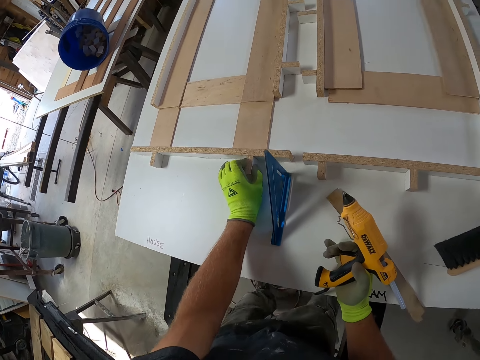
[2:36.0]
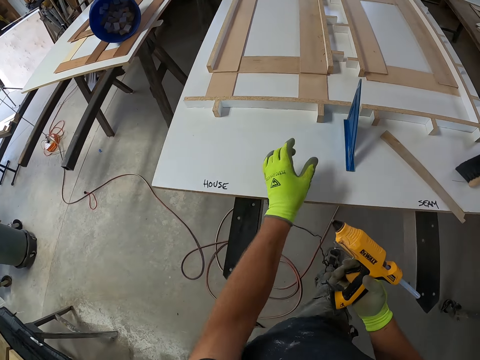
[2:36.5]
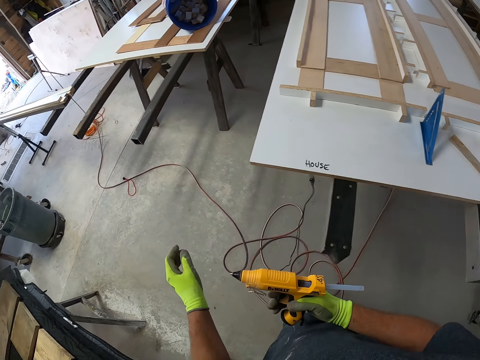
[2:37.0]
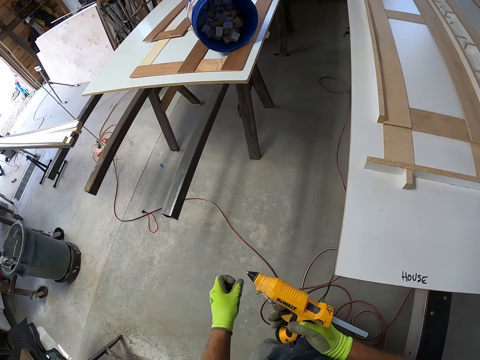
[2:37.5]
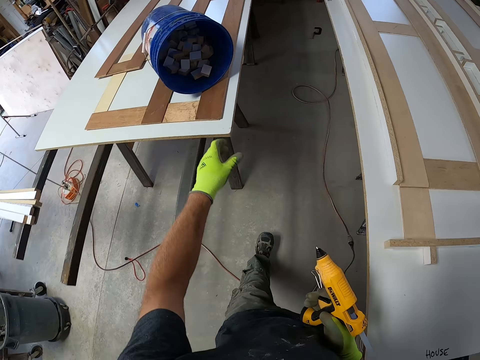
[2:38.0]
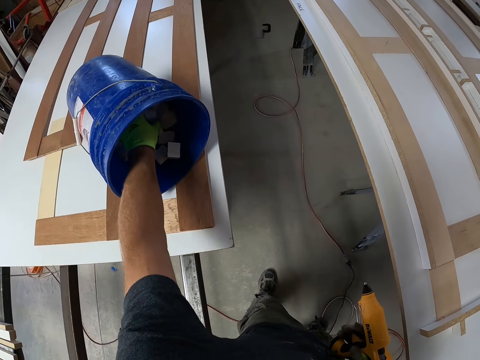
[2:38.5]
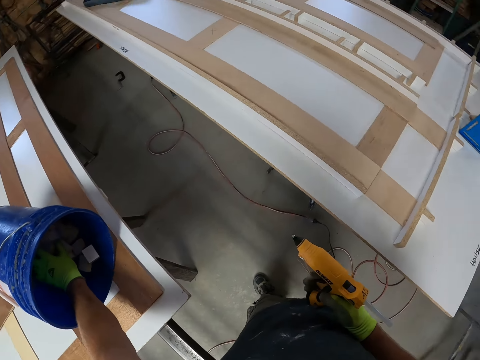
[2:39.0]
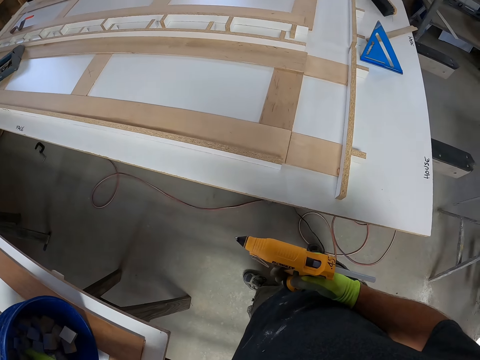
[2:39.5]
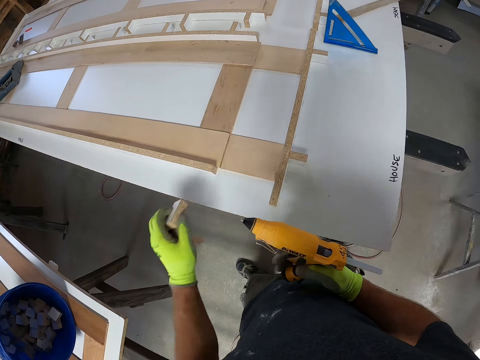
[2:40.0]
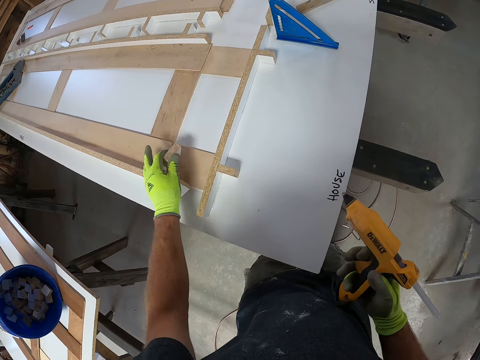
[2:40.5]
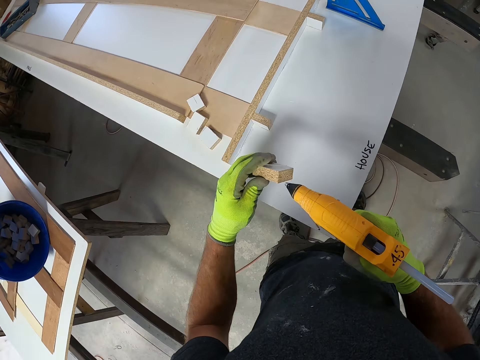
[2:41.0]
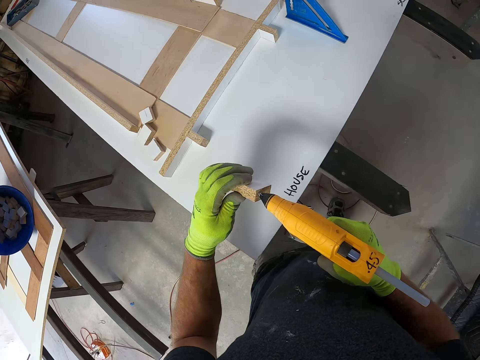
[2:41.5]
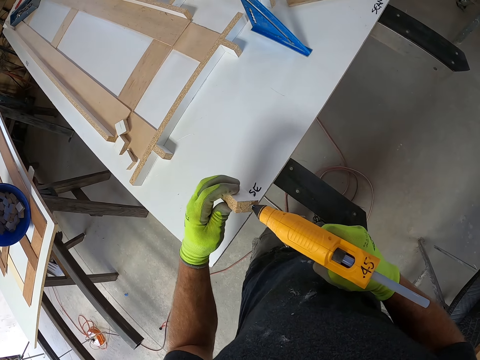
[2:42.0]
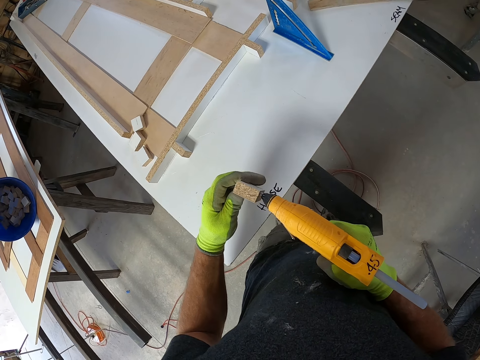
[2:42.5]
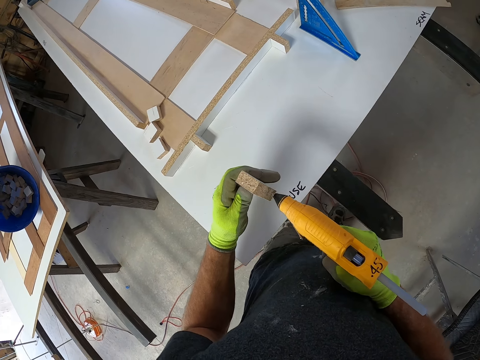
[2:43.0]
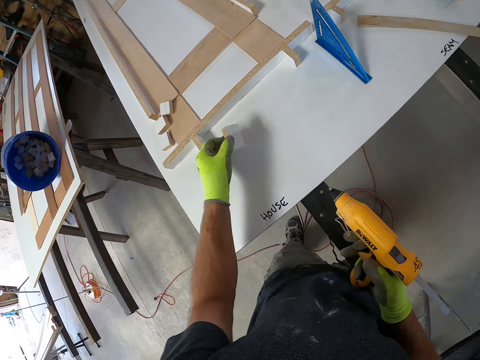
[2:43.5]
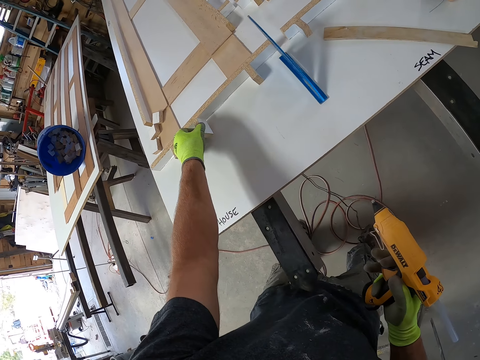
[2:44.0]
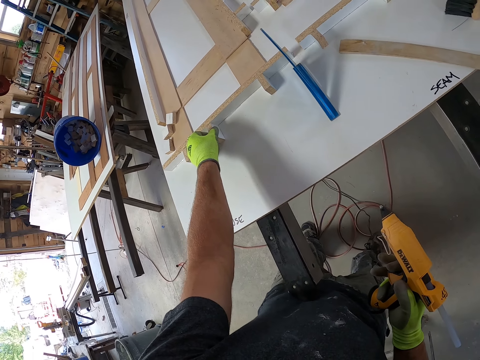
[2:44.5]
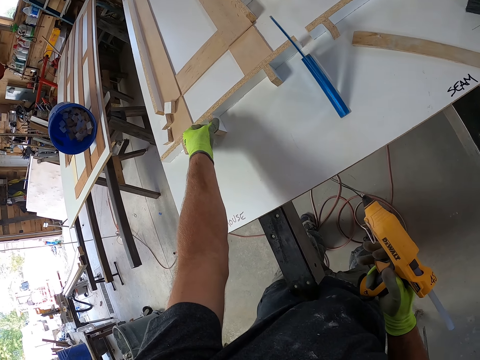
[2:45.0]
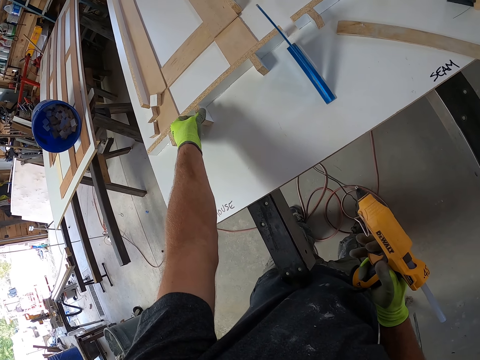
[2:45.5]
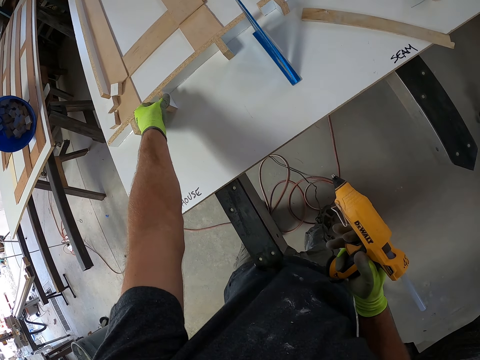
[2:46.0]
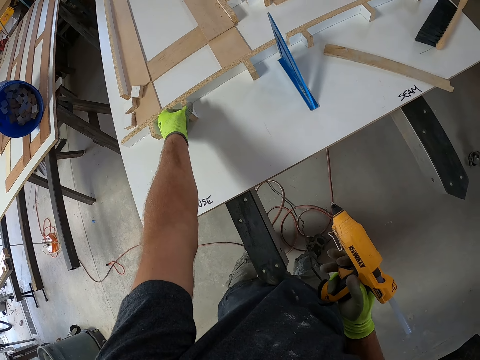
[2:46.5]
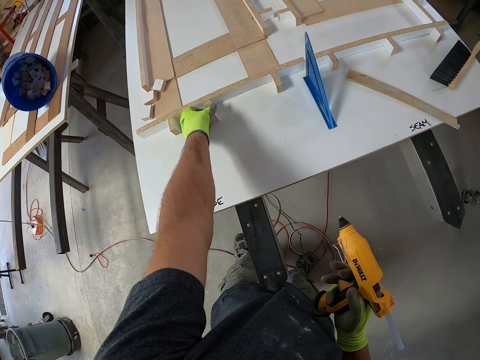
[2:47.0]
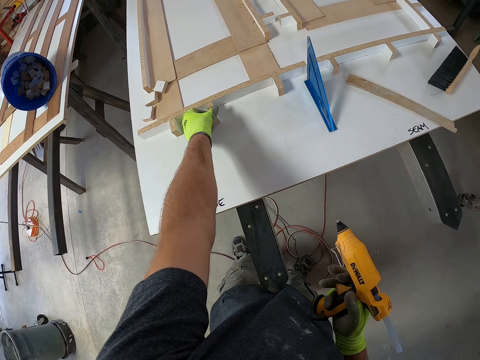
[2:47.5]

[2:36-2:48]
The camera wearer walks around the workshop toward a blue bucket on another white board. He brings out small woods from the blue bucket on the white board. He drops the small woods on another white board. He picks up a small wood from the white board with his left hand. He applies hot glue on the small wood with the corded glue gun. He places the small wood on the white board with his left hand.

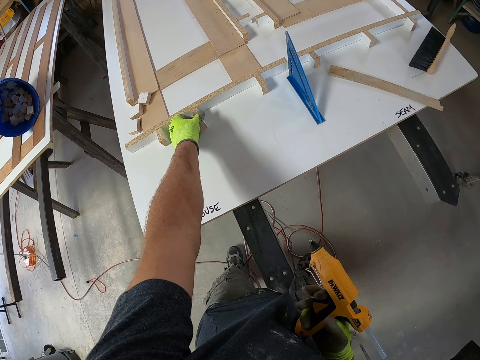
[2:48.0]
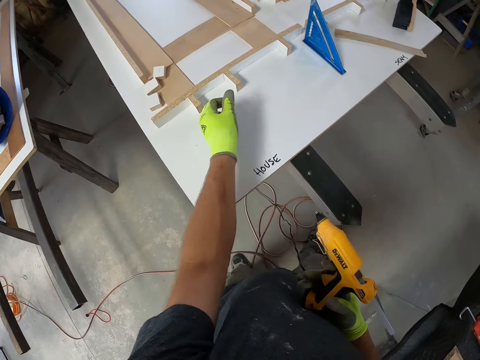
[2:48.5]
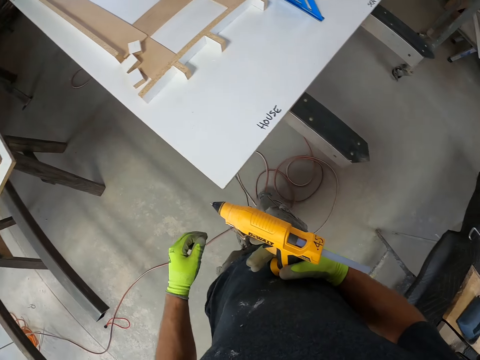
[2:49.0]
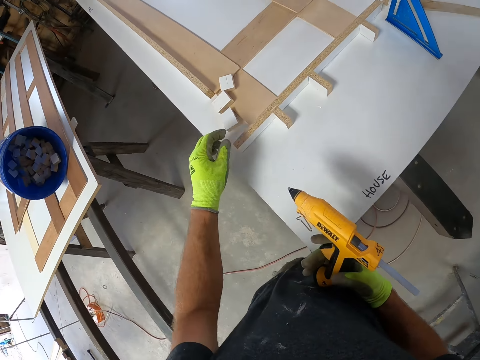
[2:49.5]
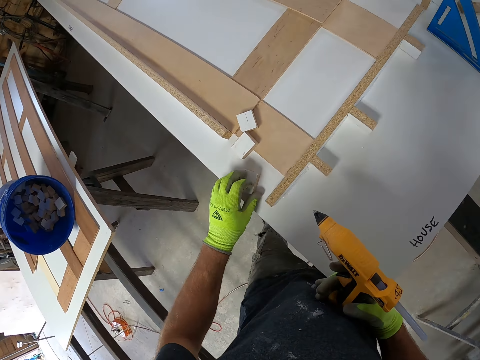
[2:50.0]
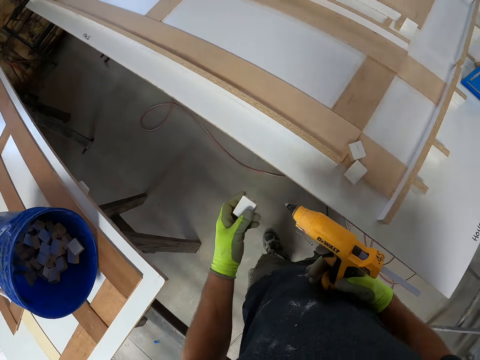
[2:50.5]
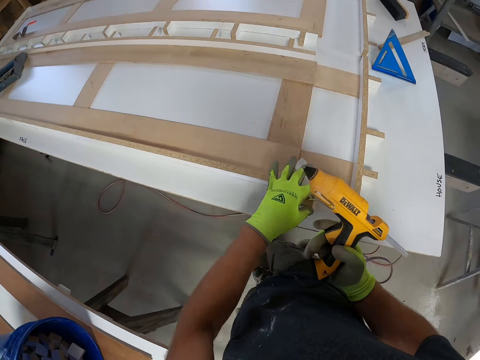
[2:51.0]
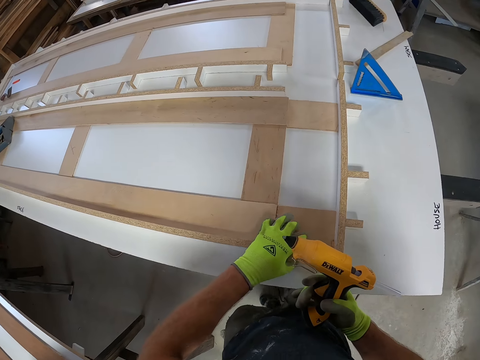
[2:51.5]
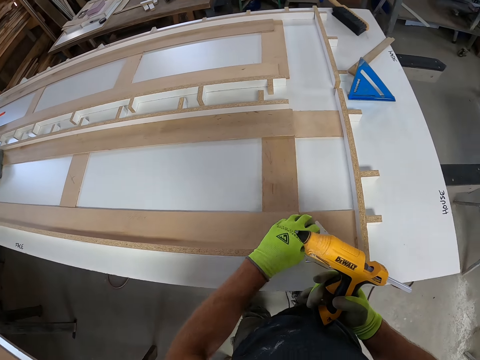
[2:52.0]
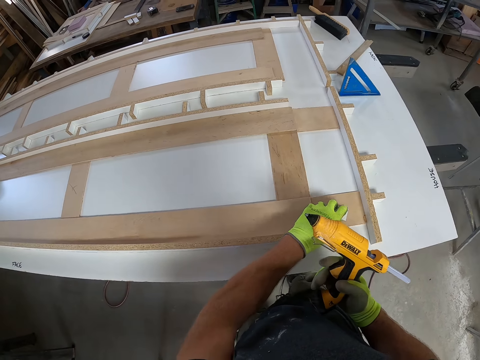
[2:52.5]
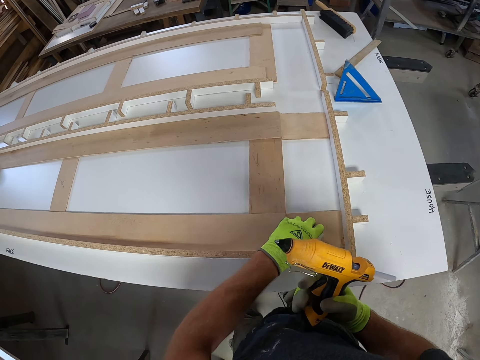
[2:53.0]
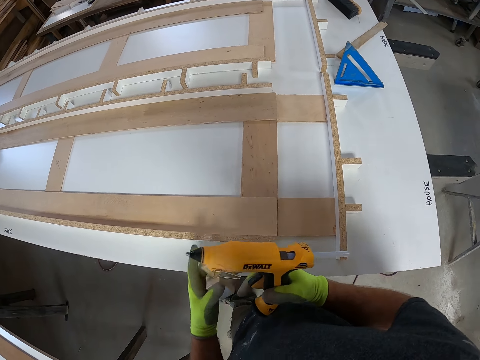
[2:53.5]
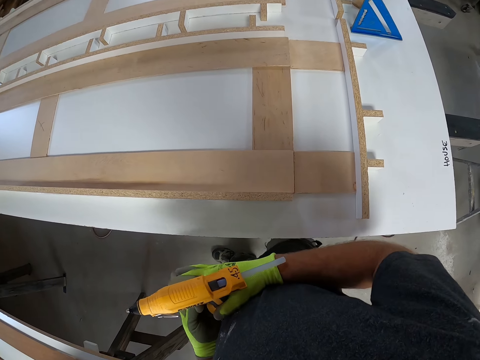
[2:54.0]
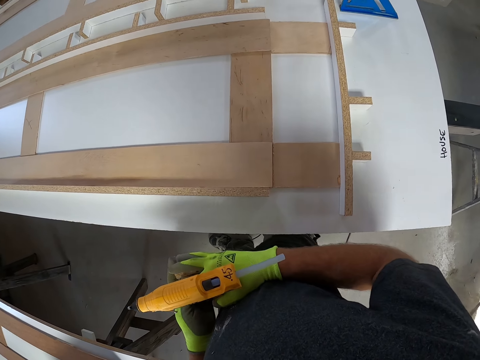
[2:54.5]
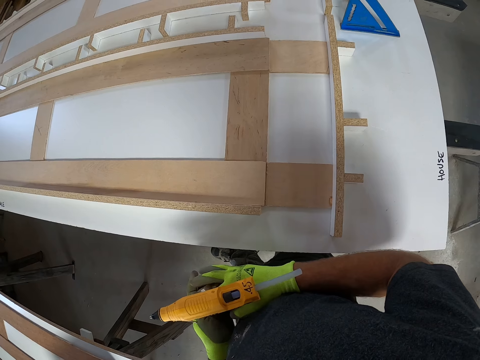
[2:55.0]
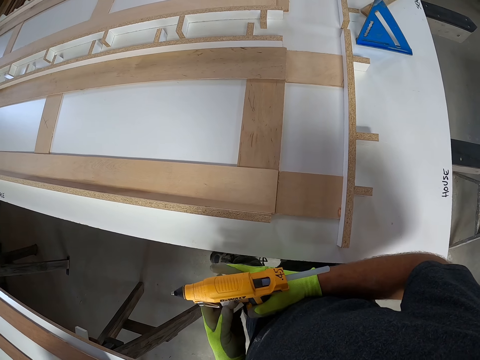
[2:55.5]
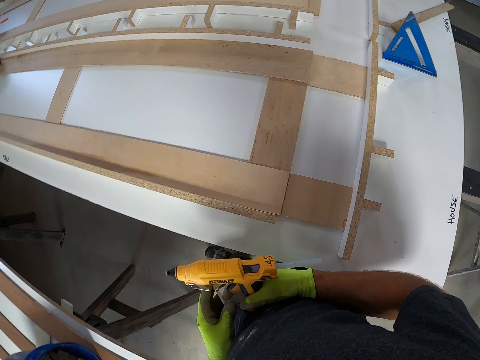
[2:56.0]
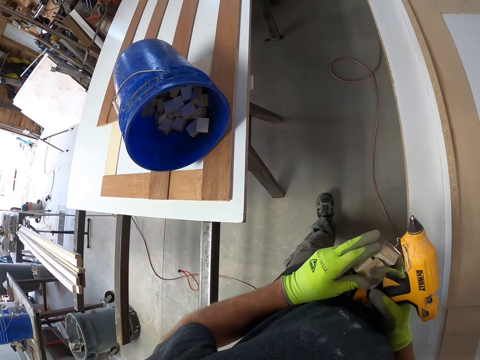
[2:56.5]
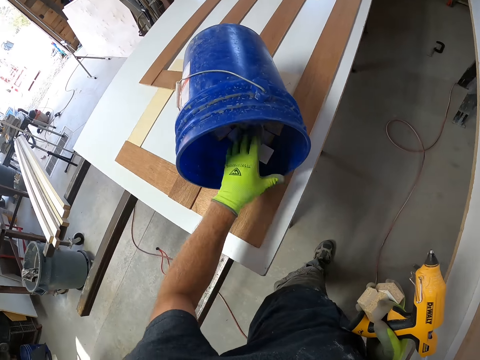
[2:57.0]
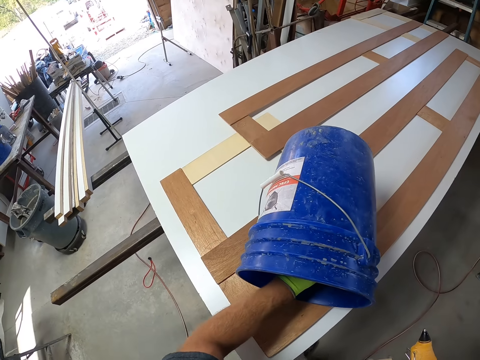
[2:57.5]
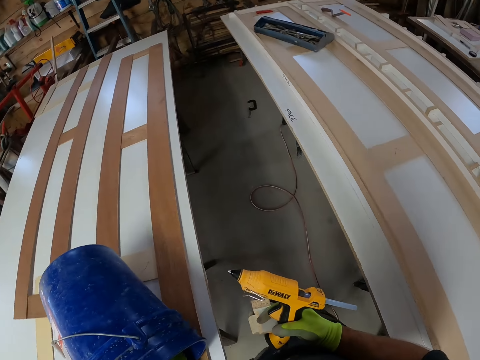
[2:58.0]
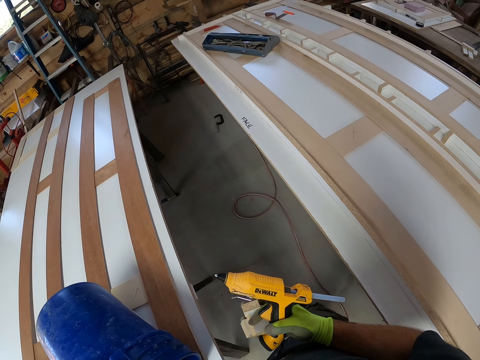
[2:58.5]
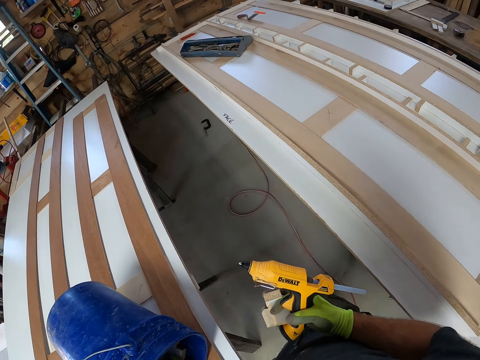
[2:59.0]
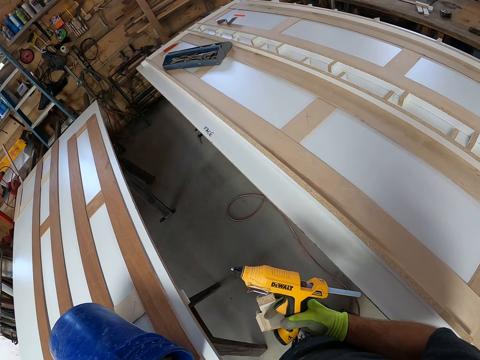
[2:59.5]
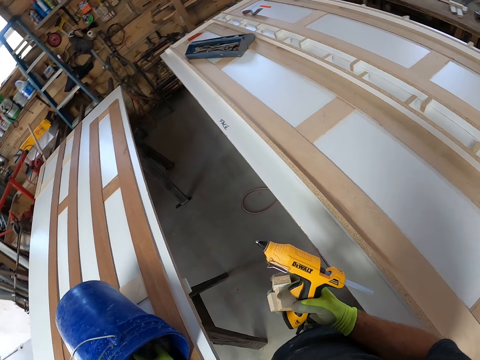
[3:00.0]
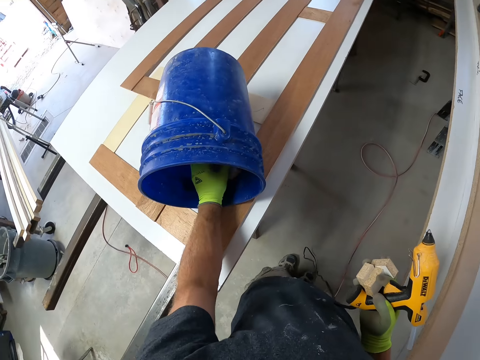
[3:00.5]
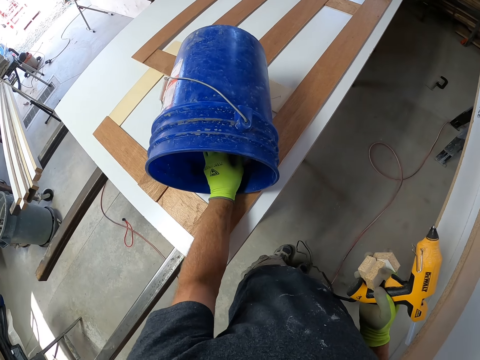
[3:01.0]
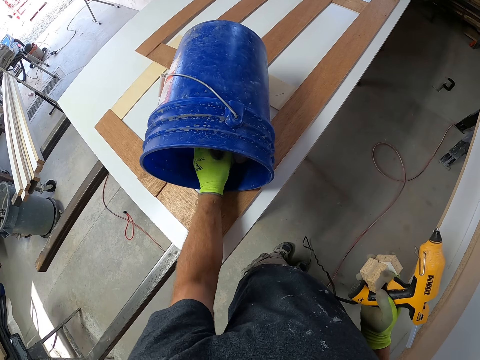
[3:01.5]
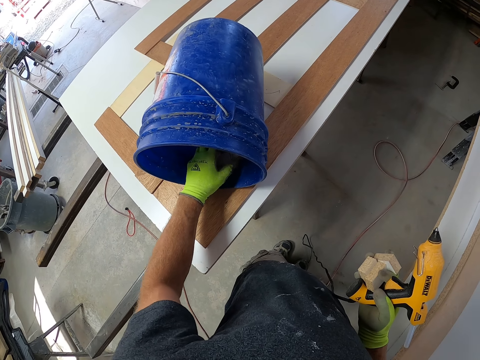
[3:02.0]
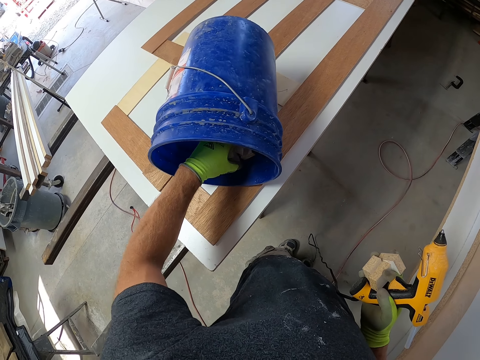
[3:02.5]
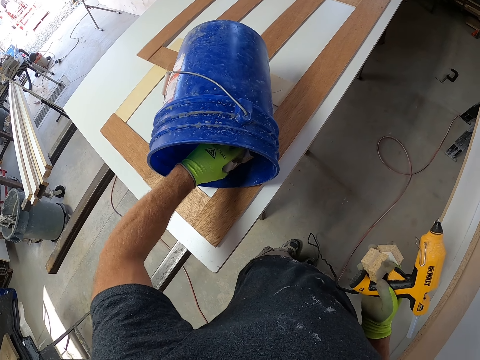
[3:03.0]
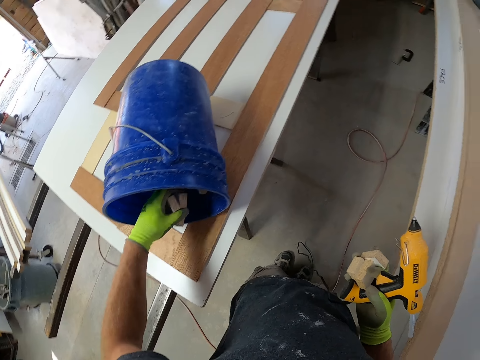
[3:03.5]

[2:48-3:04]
The camera wearer picks up another small wood from the top of the wood from the white board. They stare at the wood piece. They pick up the wood piece. They pack the remaining small wood from the white board. They stare at the glue gun. They stare at the bucket. They take some small woods from the inside of the blue bucket. They stare at the table. They stare at the bucket.
